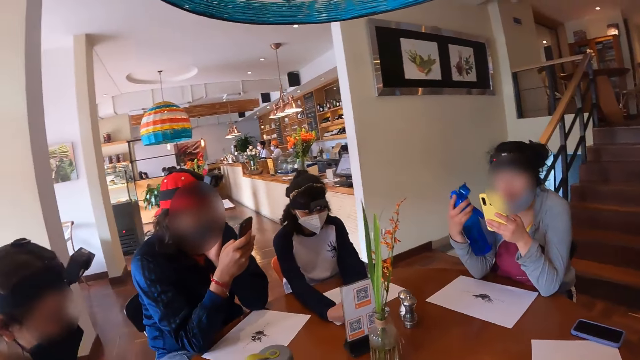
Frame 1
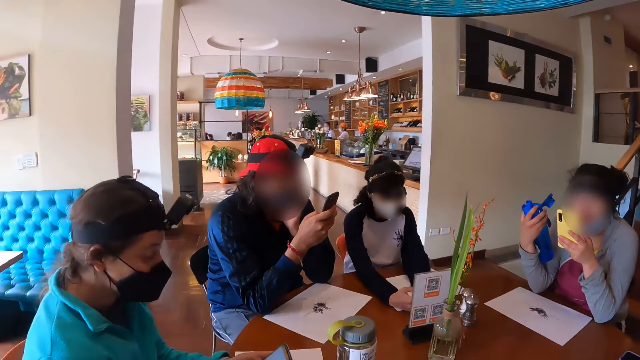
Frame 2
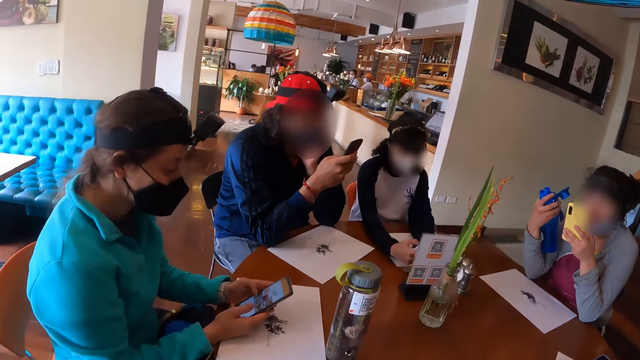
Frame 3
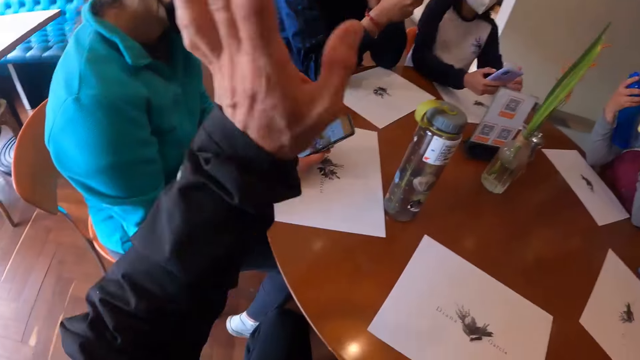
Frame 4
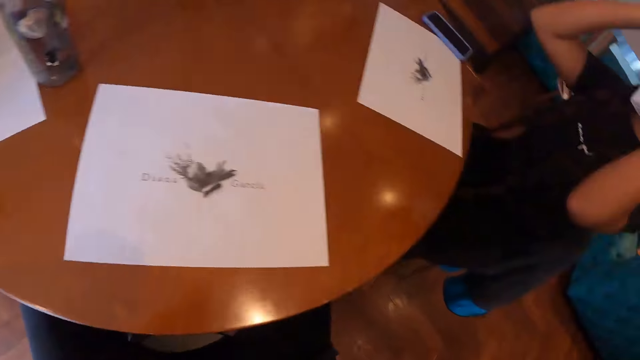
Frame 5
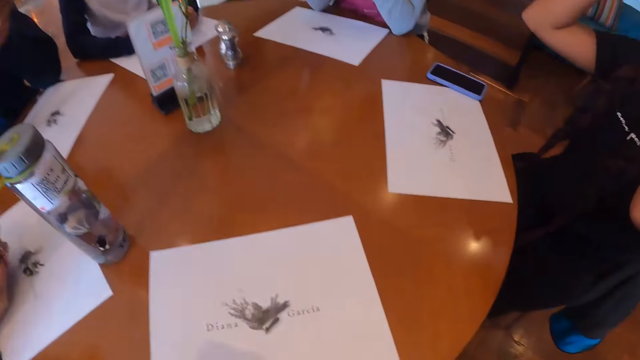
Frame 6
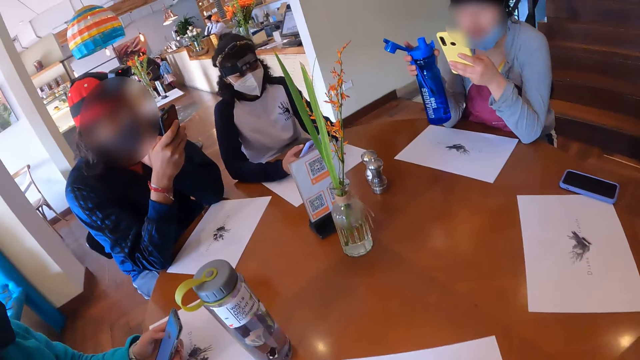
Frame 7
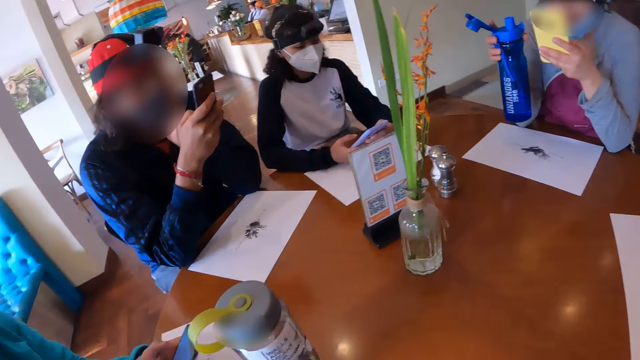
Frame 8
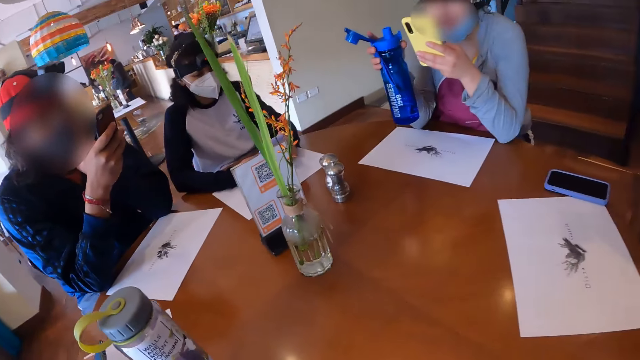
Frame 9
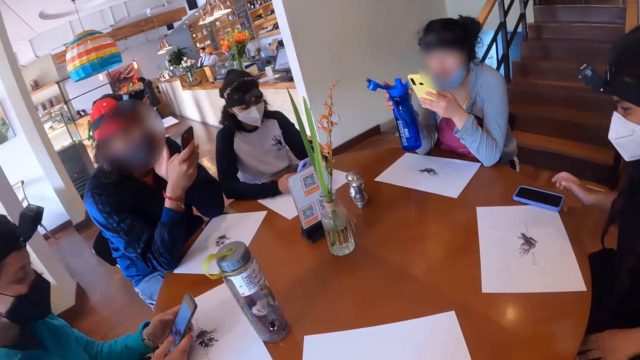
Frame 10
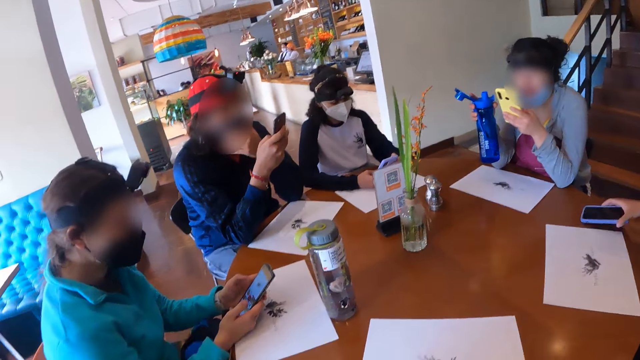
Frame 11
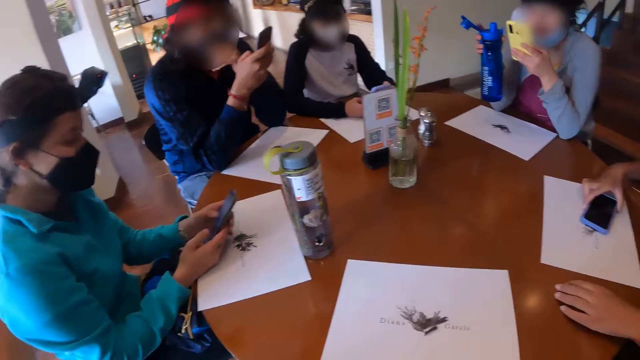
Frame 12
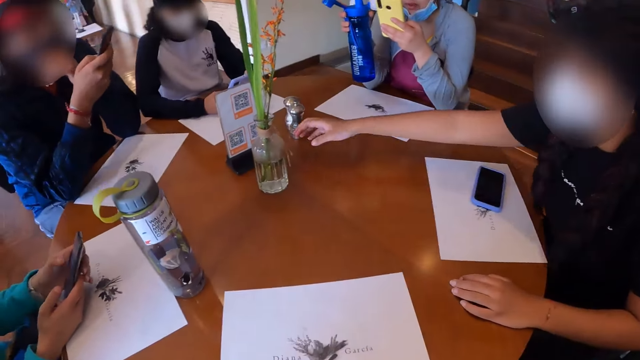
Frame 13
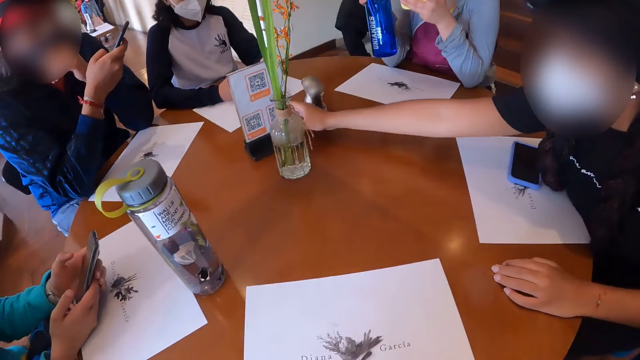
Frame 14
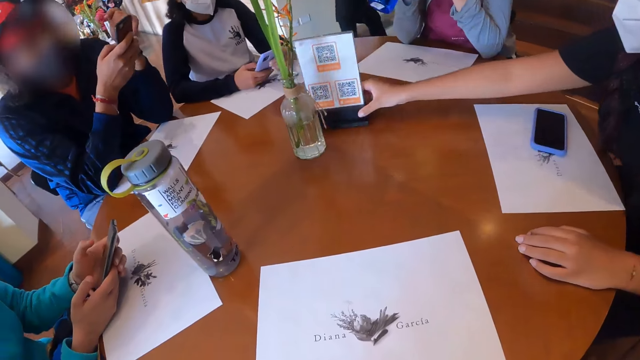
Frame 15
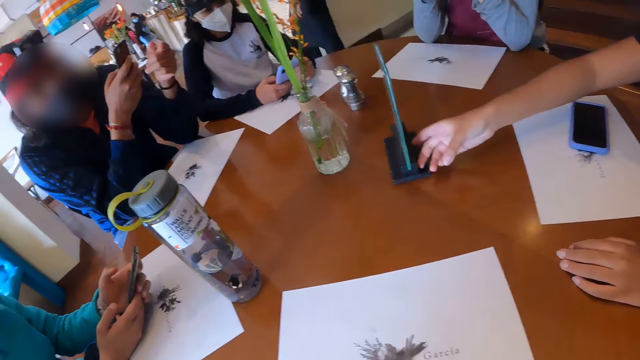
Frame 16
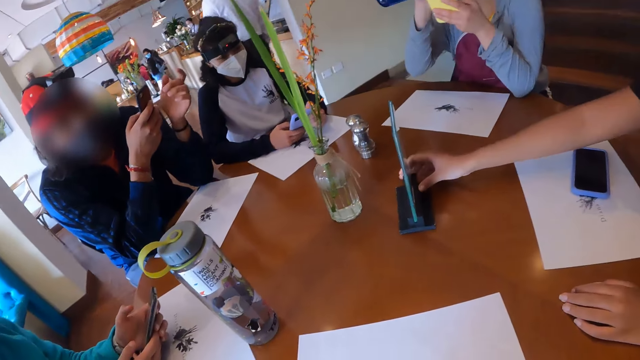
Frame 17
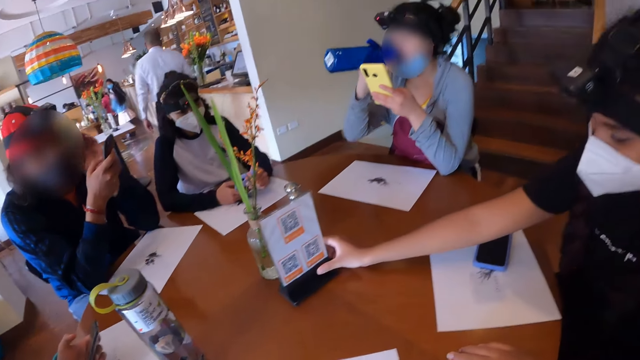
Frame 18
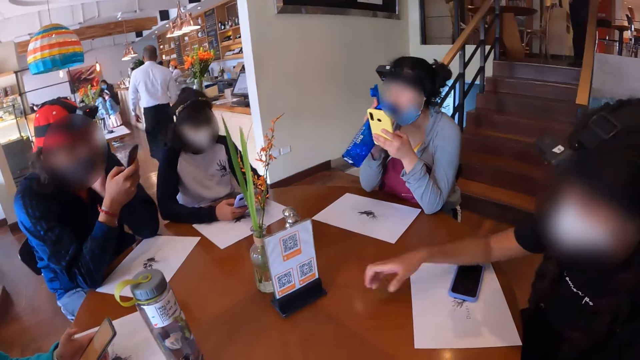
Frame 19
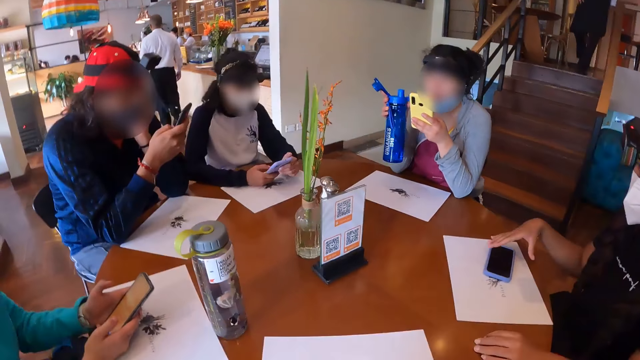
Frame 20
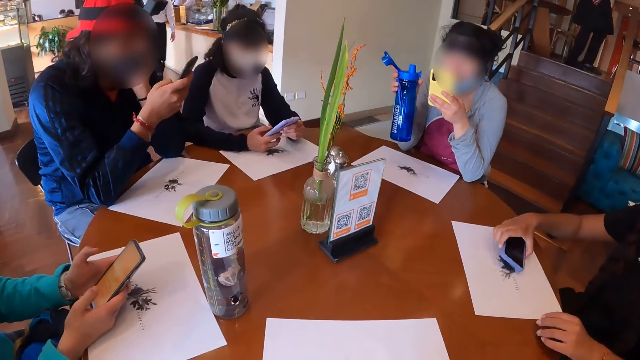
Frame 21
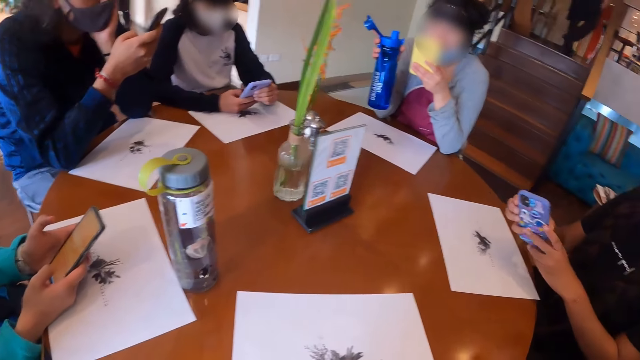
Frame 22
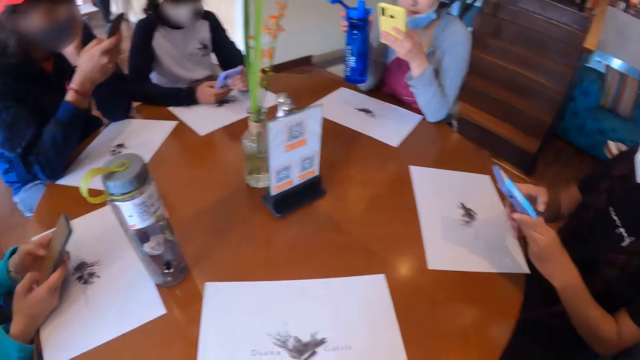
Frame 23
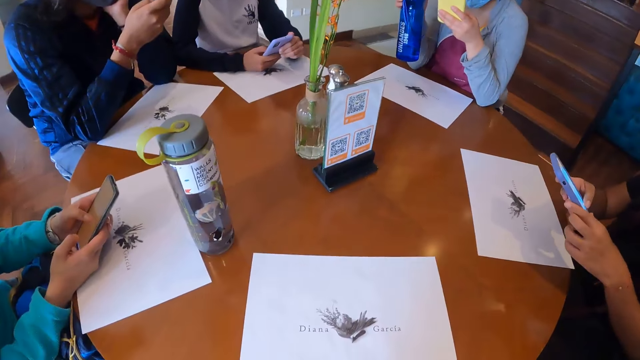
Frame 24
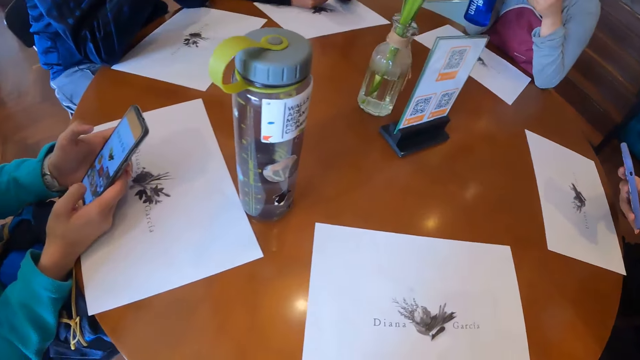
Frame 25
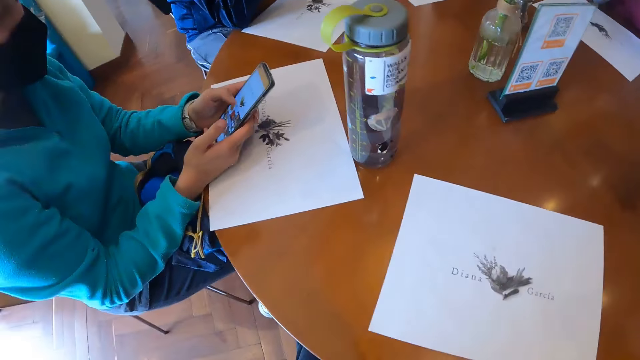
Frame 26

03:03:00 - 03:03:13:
A woman holds the water bottle in her right hand. Another woman operates the phone with both hands. The camera wearer adjusts the camera on his head with his left hand. A third woman moves the phone on the table. The third woman places her left hand on the table and adjusts the QR menu on the table with her right hand. The first woman drinks water from the water bottle in her right hand. The third woman picks up the phone from the table with her right hand and operates the phone with both hands.

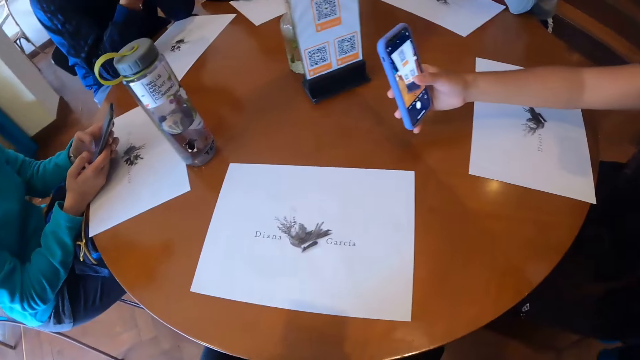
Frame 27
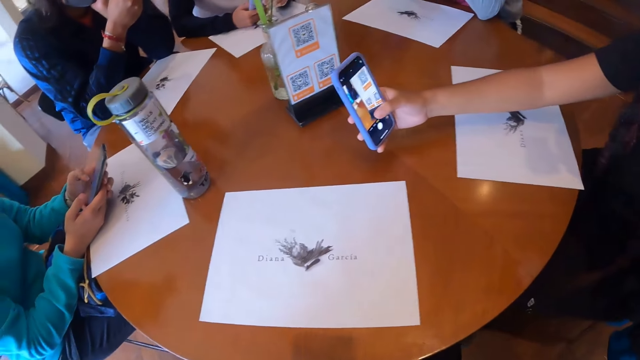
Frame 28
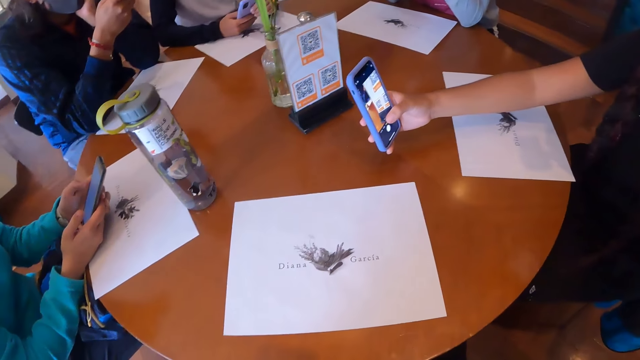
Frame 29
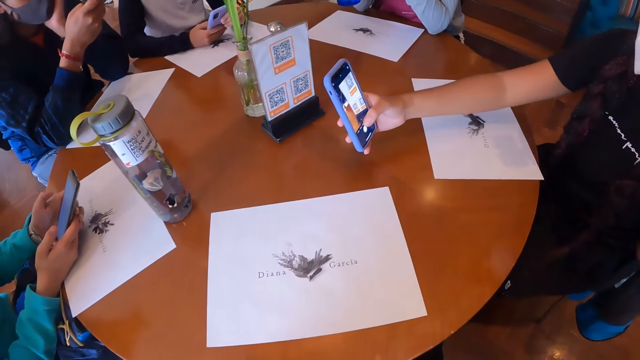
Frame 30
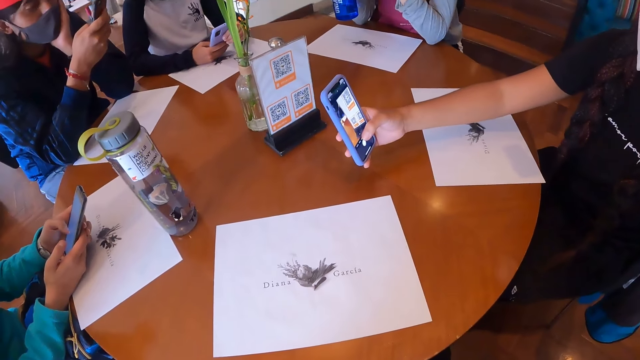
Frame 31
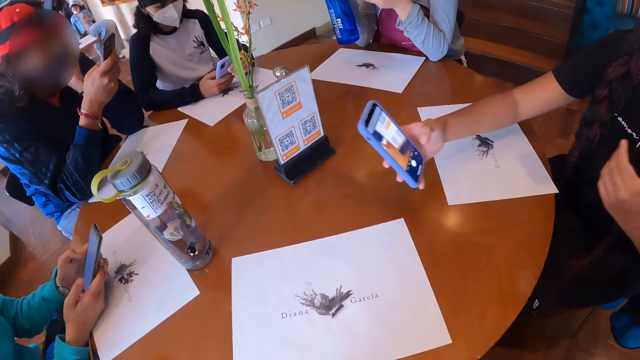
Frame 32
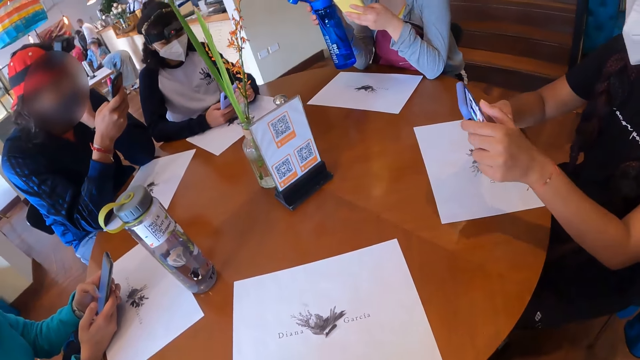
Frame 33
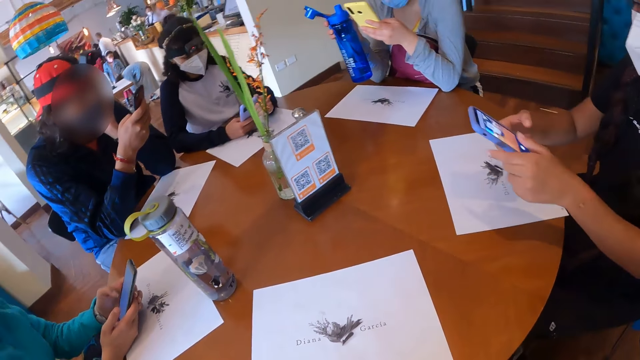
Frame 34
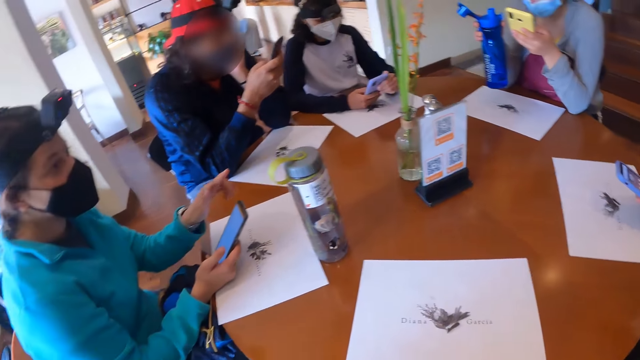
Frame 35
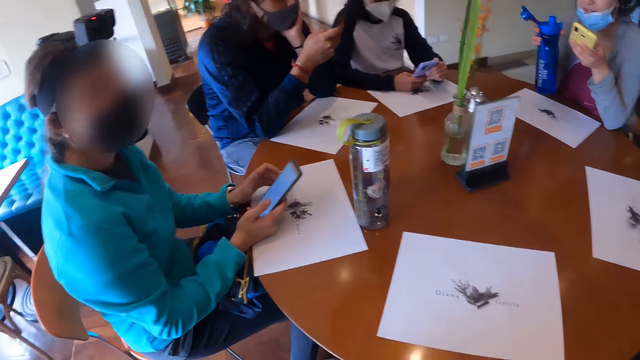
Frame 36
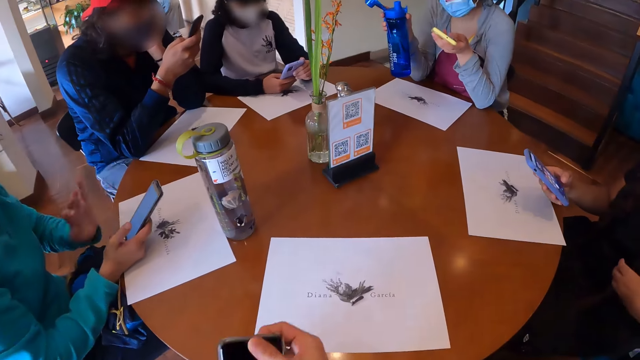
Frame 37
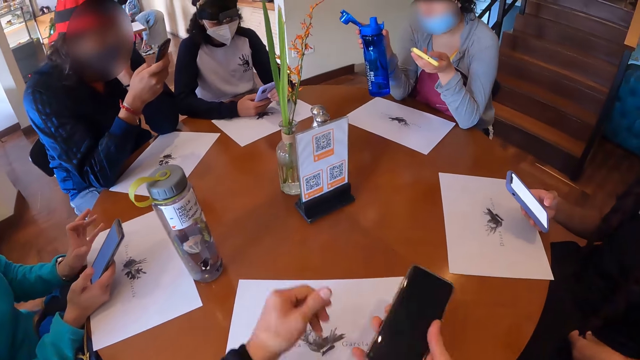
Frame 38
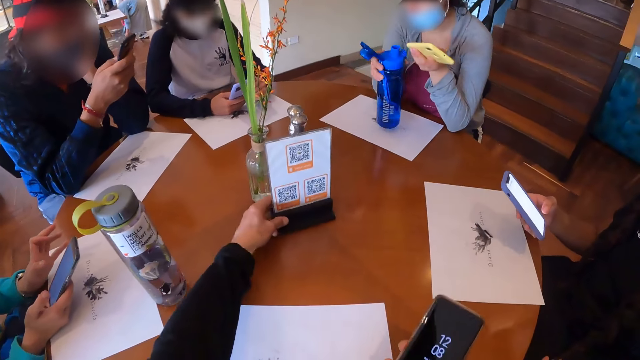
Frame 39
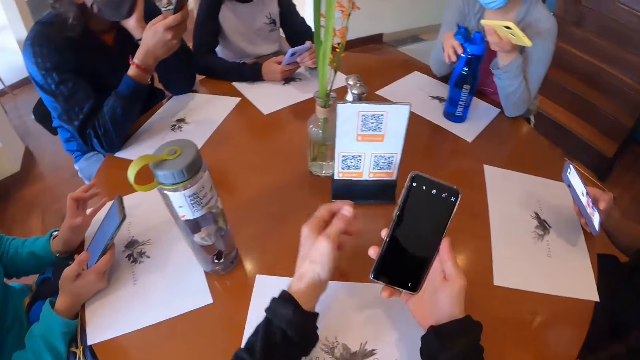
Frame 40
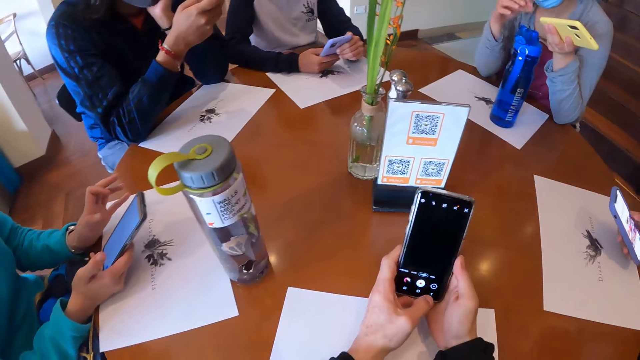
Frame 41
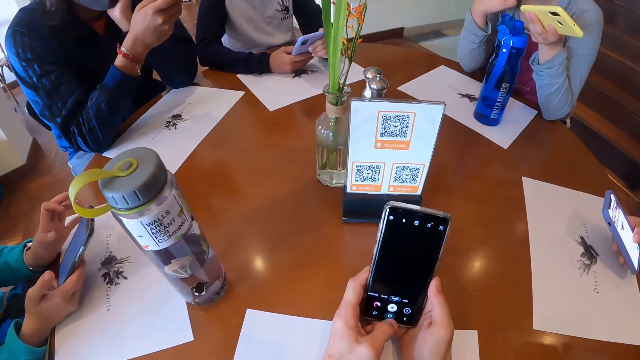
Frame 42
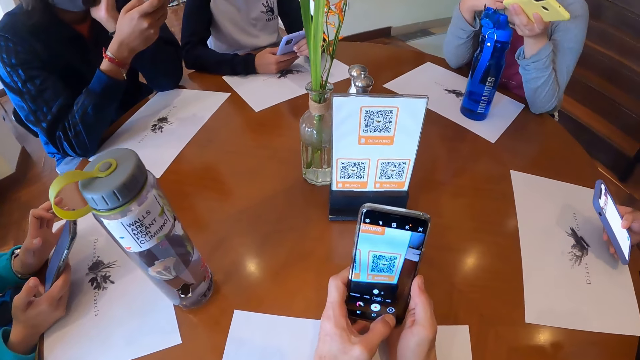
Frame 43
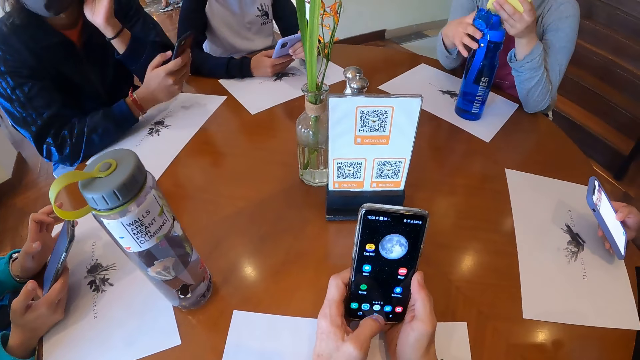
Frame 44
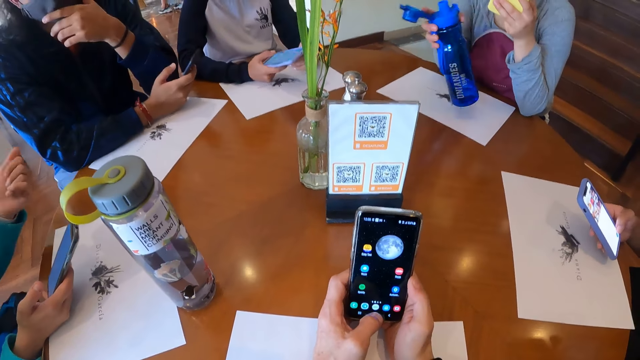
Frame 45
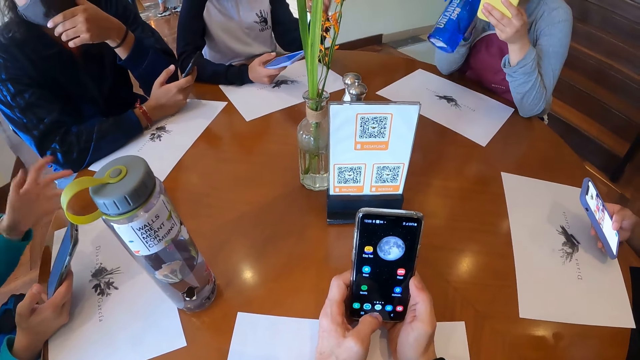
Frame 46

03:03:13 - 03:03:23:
A woman scans the QR menu on the table with the phone in her right hand. The woman operates the phone with both hands. Another woman operates the phone with her right hand. The camera wearer holds a phone in his right hand. A third woman drops the water bottle on the table with her right hand. The camera wearer adjusts the QR menu on the table with his left hand. He operates the phone with both hands. He scans the QR code. The third woman adjusts the nose mask on her face with her right hand. She picks up the water bottle from the table with her right hand.
